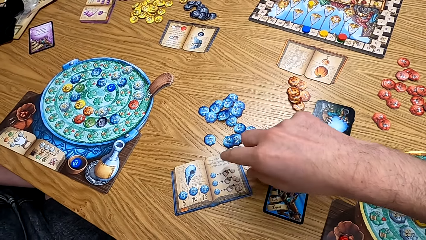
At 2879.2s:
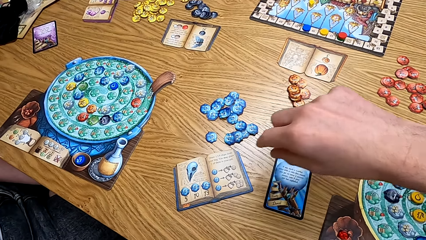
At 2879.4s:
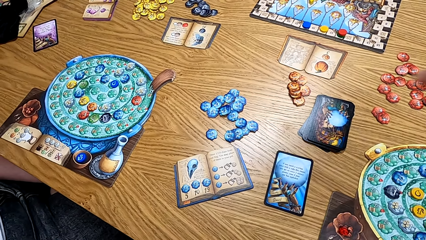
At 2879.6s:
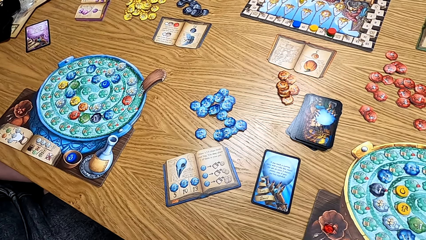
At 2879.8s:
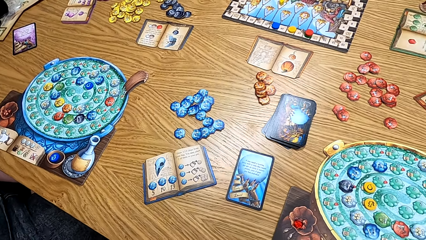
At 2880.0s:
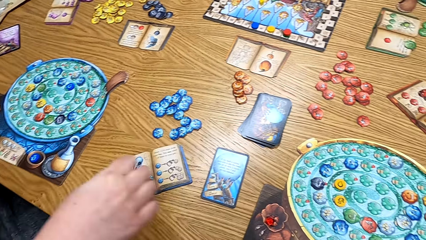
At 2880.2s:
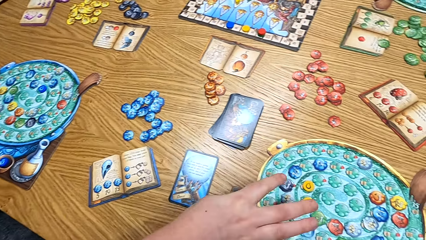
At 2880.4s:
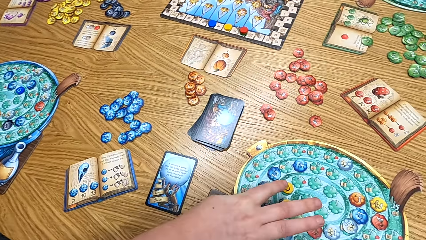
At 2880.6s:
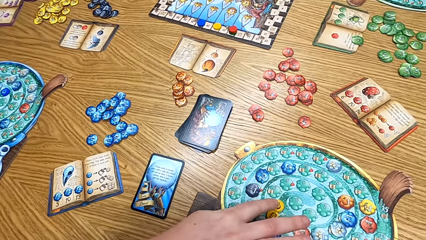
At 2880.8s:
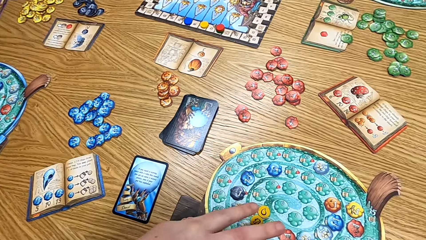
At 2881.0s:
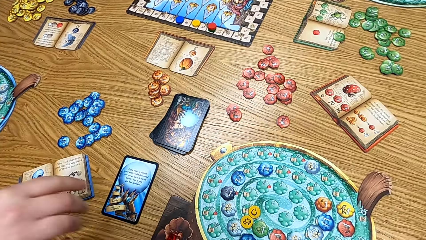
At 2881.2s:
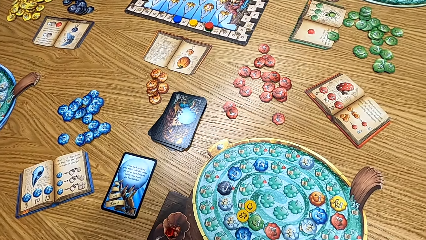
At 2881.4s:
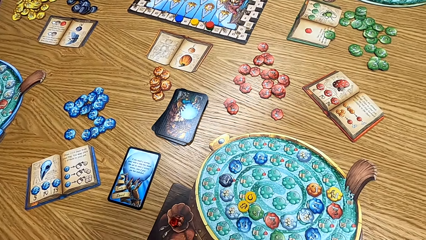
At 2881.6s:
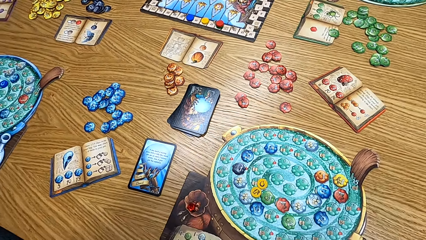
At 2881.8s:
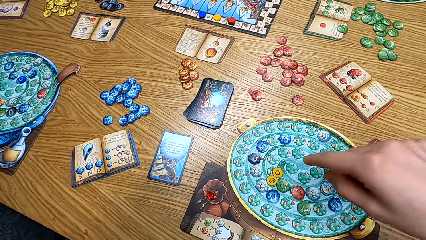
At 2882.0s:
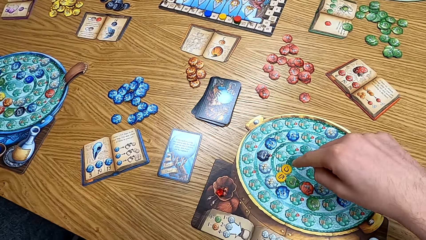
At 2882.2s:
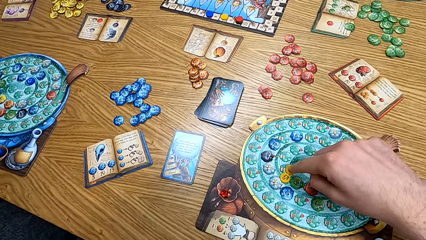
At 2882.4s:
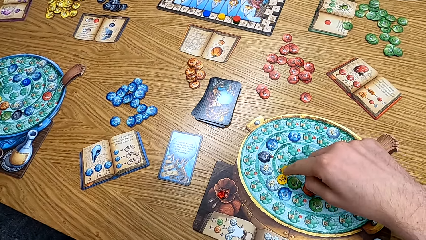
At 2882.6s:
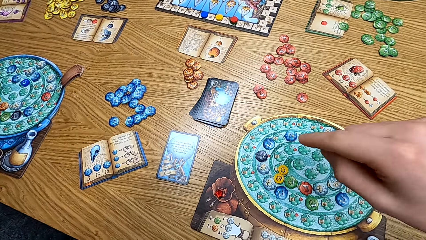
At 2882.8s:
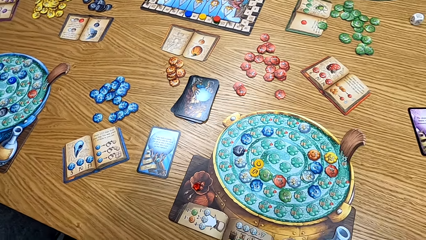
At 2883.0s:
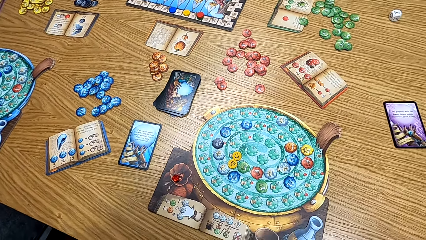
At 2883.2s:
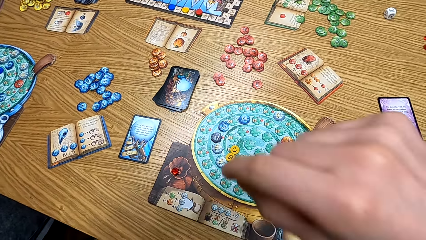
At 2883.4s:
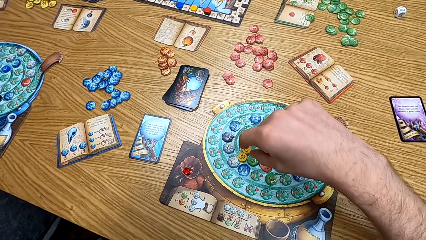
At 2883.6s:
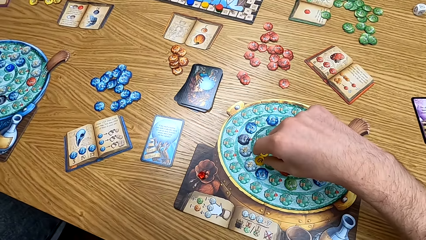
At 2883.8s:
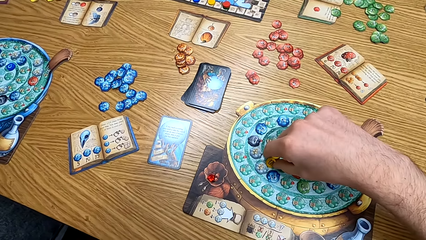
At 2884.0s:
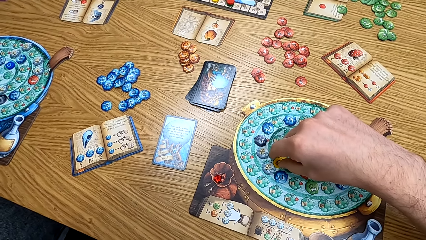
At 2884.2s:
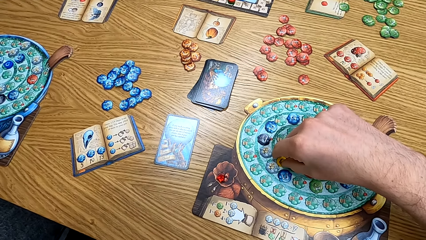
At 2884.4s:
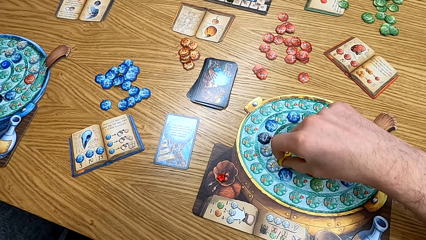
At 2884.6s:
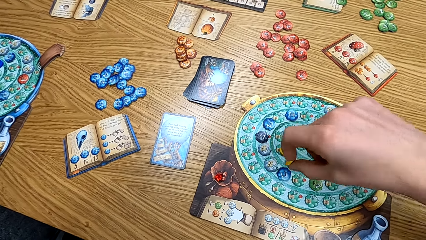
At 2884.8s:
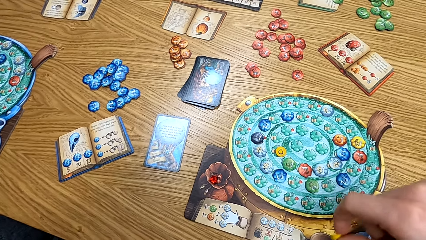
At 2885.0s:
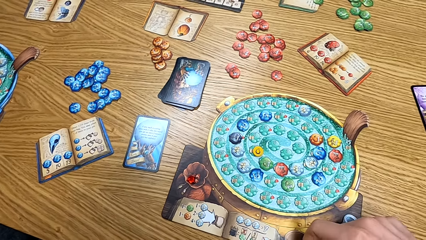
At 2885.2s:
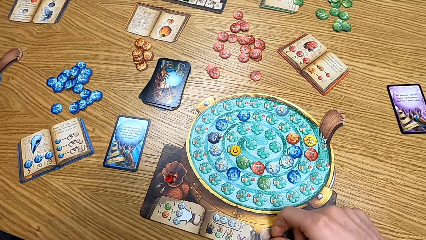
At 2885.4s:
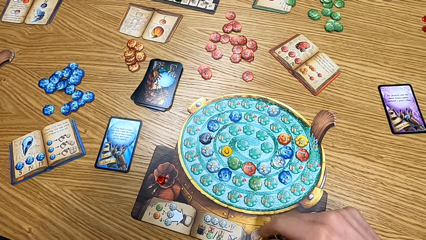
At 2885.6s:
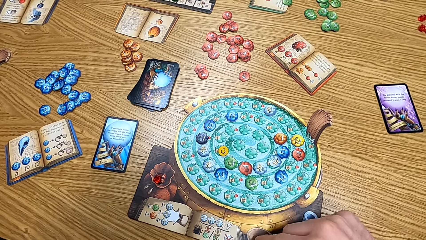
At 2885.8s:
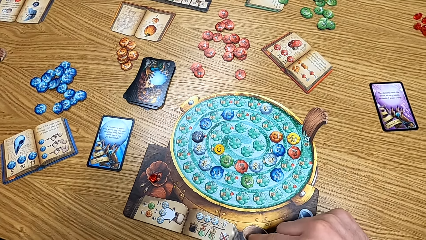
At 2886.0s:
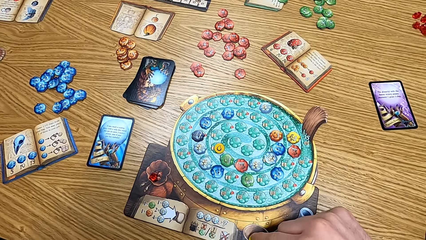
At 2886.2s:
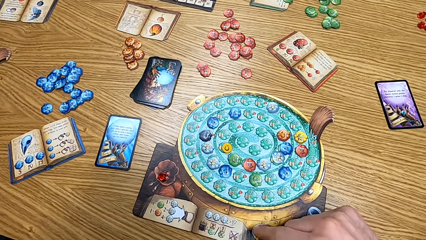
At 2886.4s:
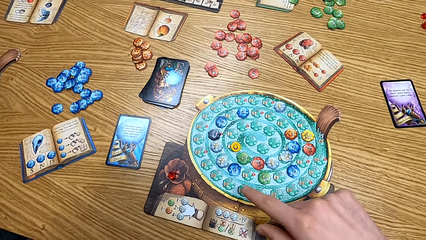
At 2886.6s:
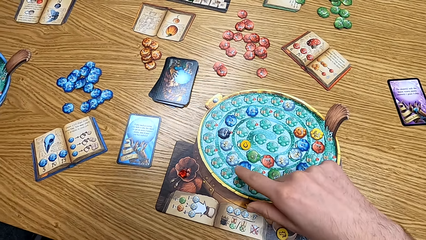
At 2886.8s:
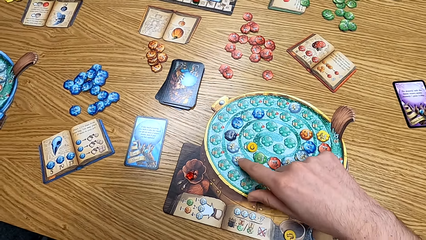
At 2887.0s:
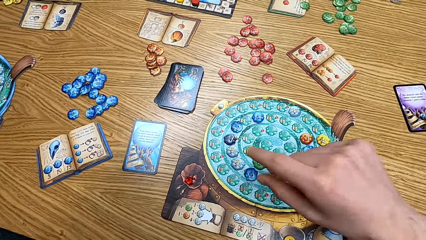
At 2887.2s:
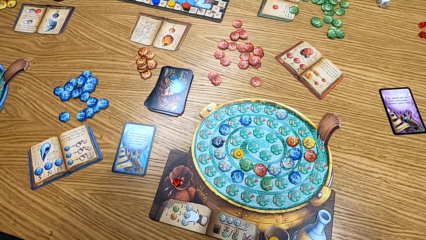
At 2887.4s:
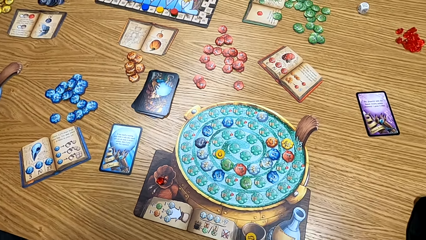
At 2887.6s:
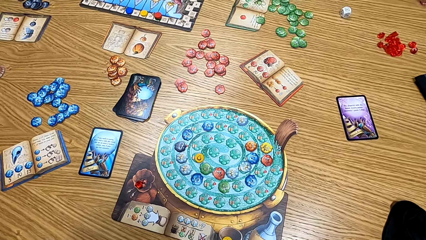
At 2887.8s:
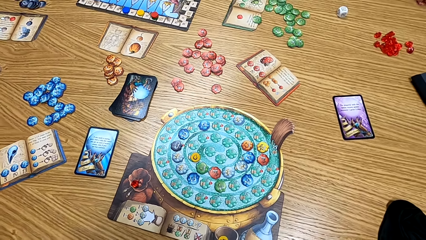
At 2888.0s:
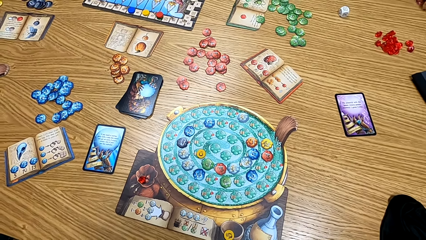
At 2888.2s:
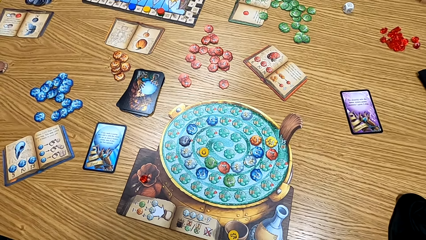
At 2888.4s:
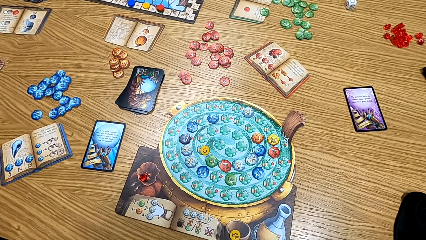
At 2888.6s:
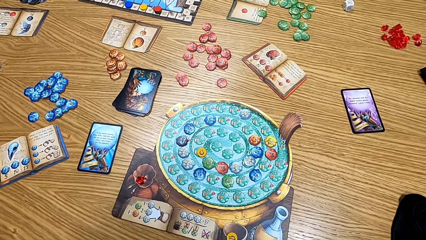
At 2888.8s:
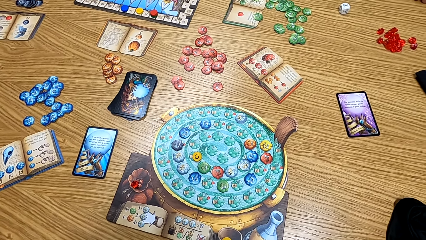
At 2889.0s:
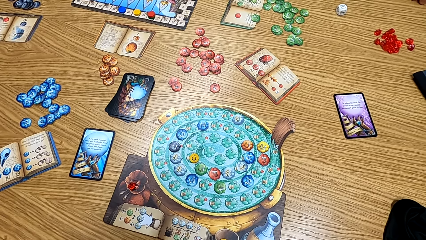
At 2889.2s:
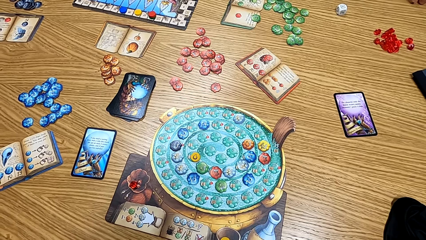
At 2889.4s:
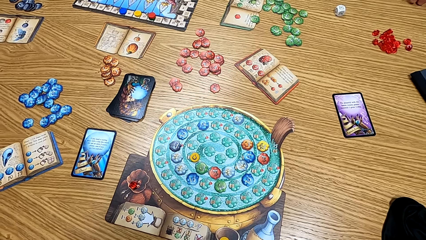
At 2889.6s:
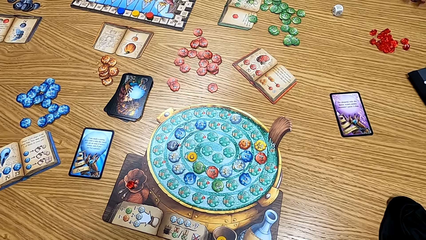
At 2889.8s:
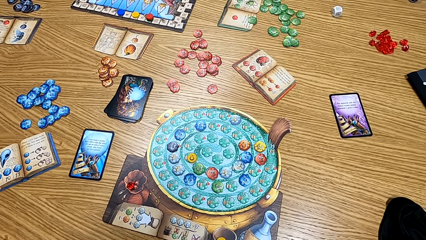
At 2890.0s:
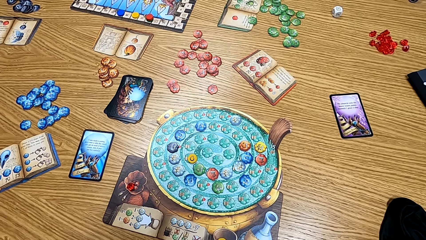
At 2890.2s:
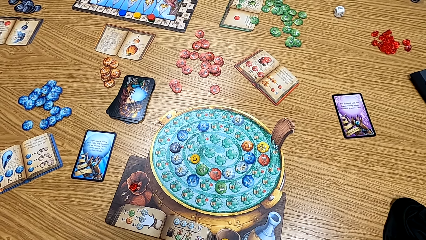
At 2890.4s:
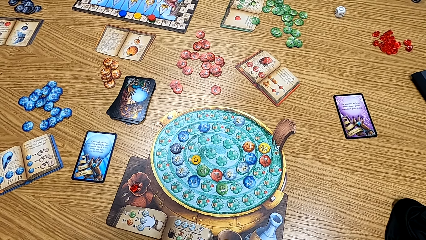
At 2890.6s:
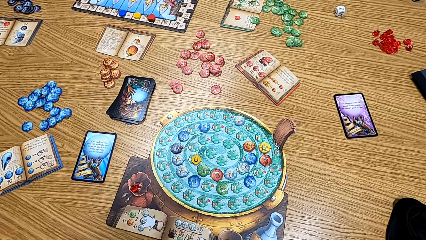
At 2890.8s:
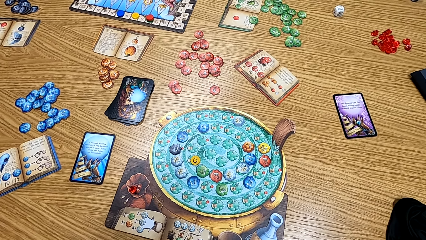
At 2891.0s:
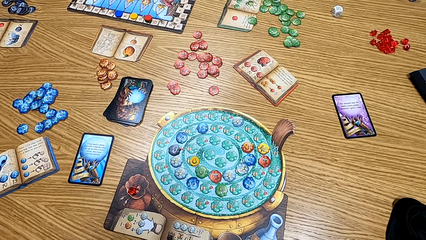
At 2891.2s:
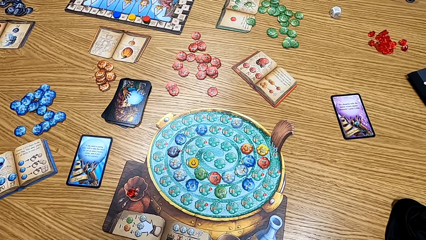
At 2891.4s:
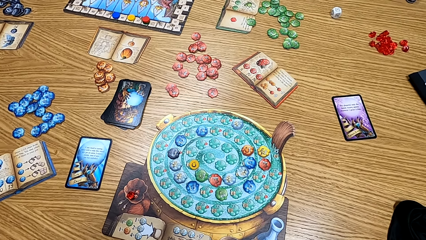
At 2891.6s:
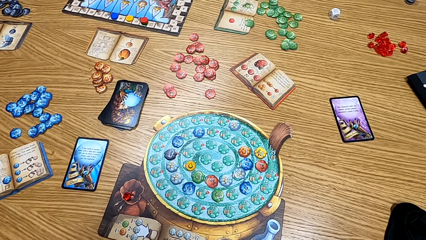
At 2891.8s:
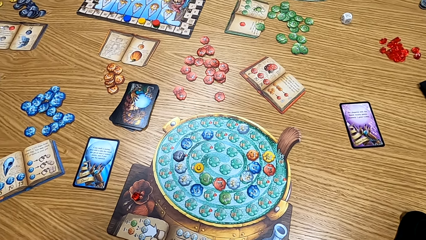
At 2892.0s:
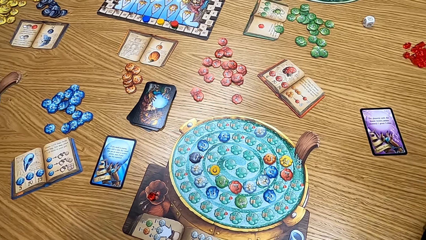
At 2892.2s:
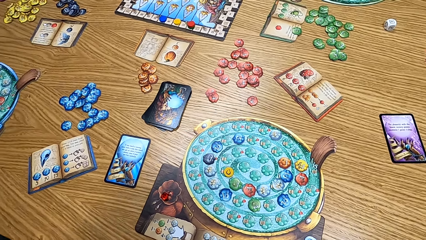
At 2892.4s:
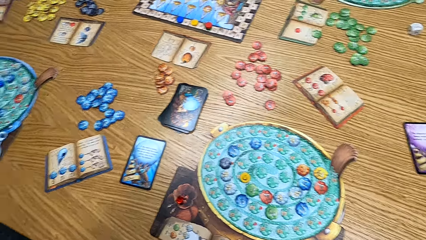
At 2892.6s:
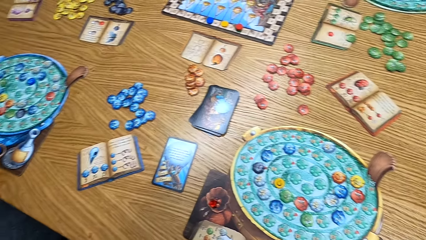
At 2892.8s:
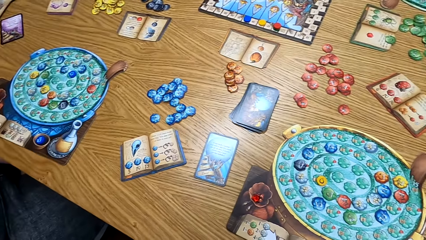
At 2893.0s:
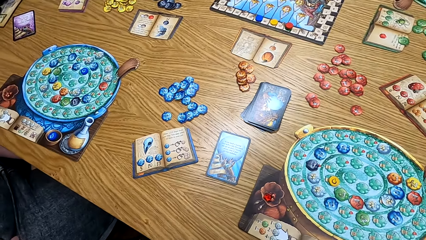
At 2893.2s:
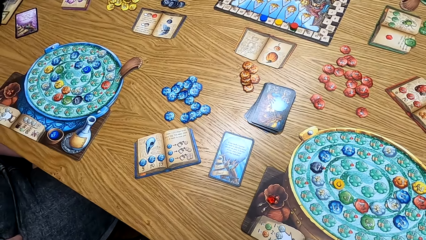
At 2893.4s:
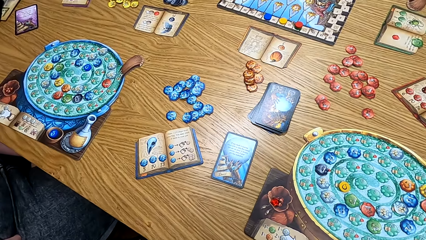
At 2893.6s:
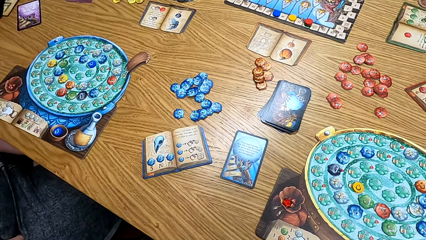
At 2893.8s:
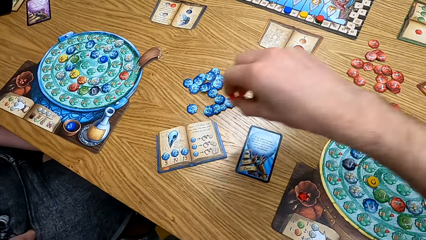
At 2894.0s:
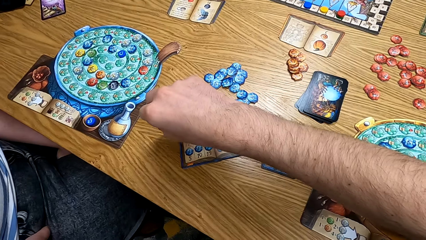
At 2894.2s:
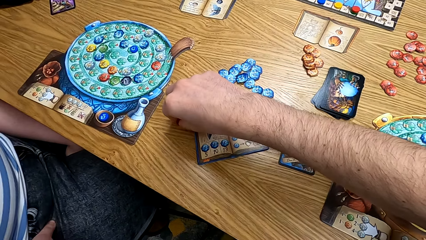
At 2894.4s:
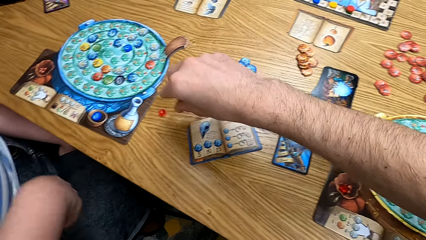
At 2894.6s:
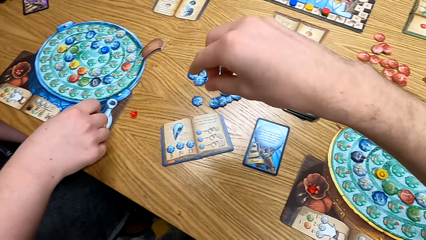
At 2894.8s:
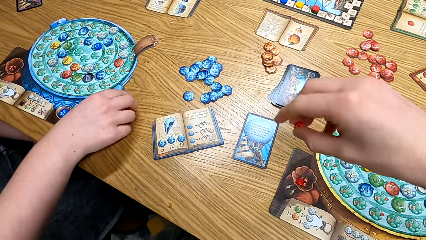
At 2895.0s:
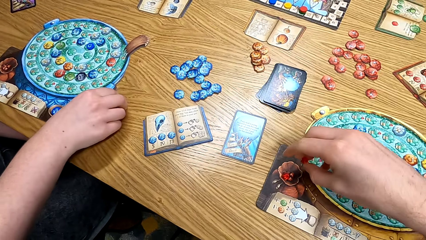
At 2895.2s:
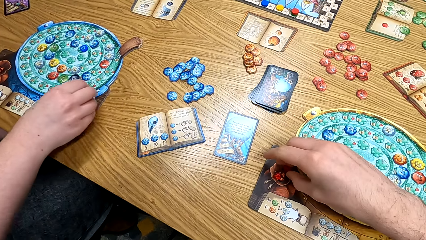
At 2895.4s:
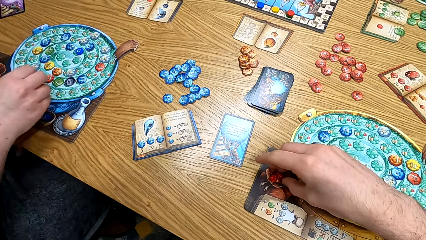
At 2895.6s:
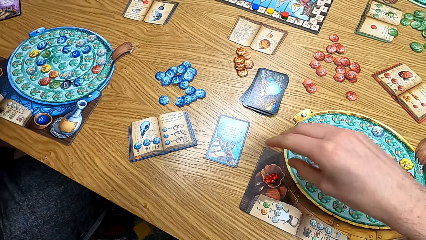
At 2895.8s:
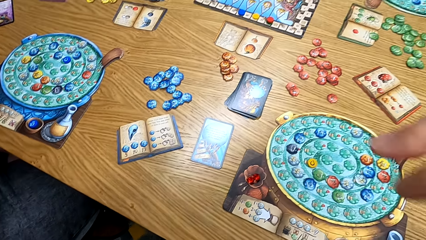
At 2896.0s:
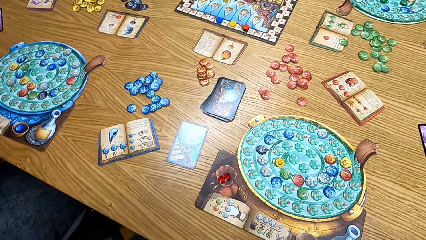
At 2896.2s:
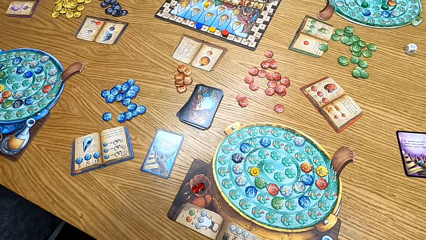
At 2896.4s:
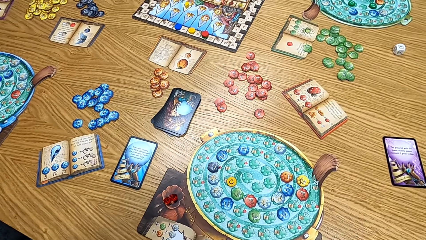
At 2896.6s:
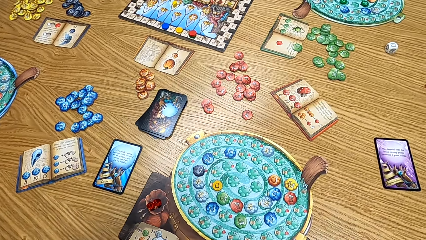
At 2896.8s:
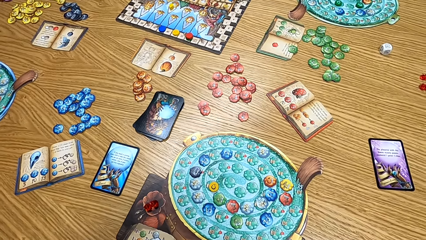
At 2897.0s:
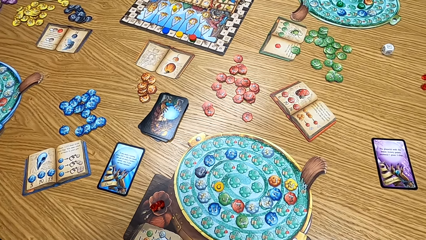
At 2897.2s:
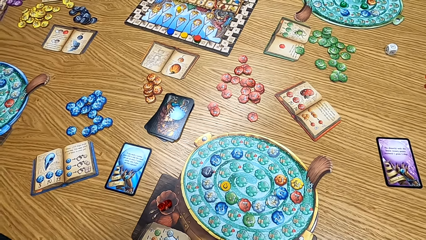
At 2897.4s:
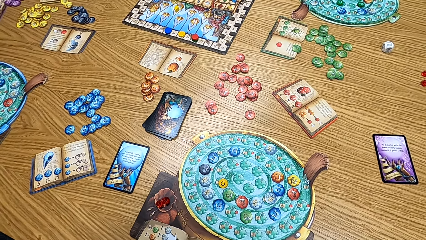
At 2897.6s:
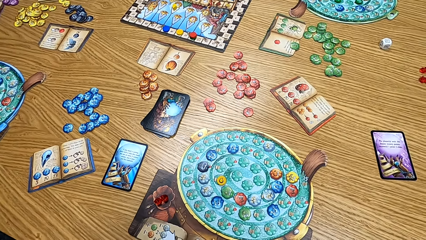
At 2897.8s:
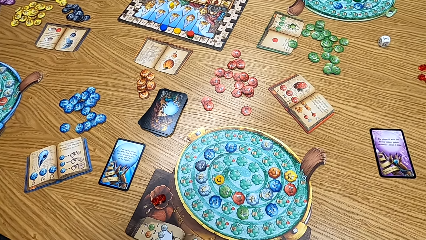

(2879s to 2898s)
The camera wearer plays the board game with a man, another man and a third man. They put the chip on the table. The first man picks up the chip. The camera wearer puts a hand up.
